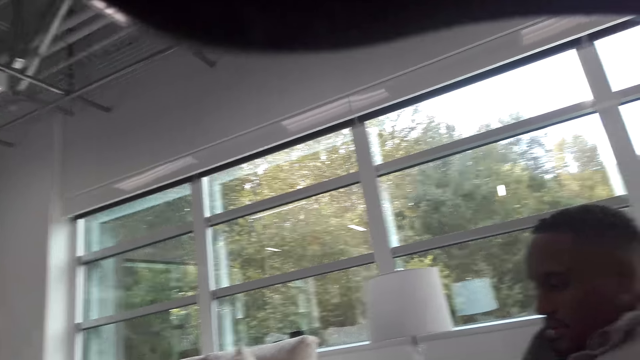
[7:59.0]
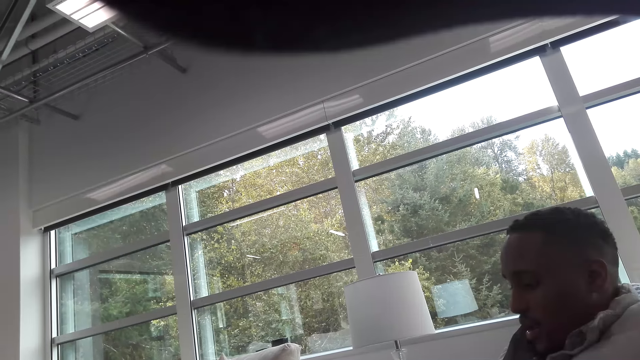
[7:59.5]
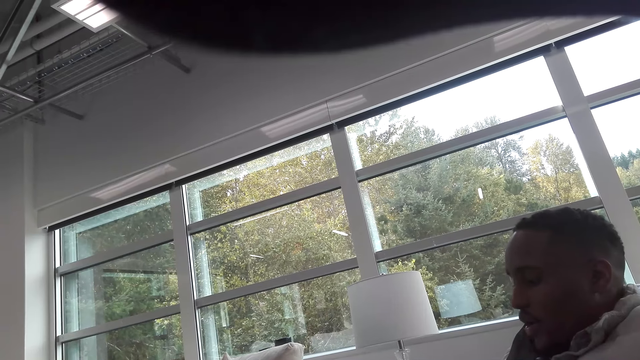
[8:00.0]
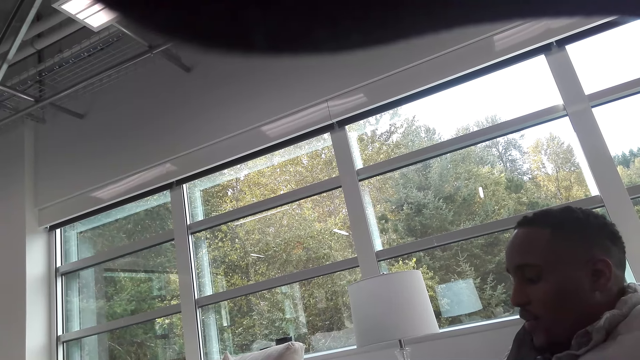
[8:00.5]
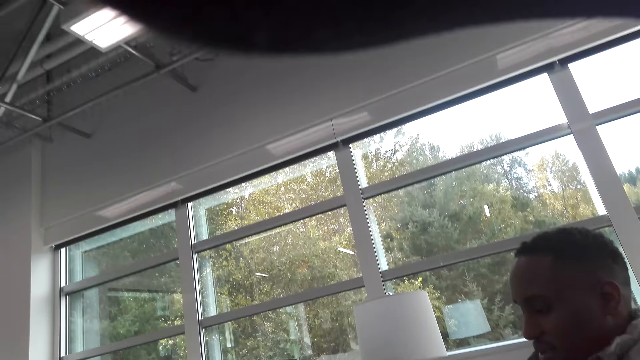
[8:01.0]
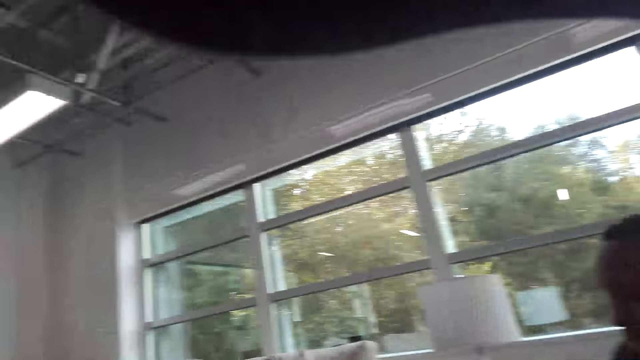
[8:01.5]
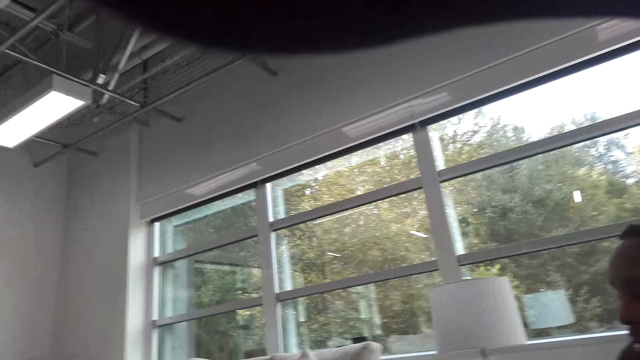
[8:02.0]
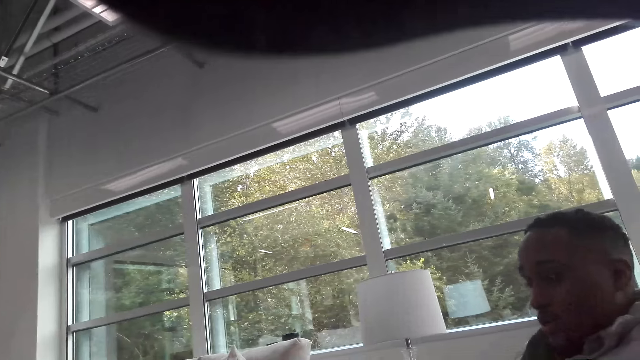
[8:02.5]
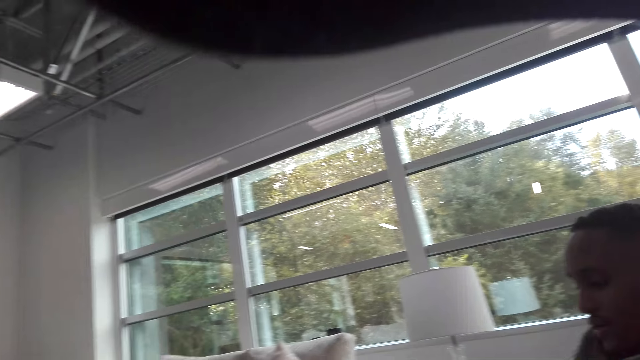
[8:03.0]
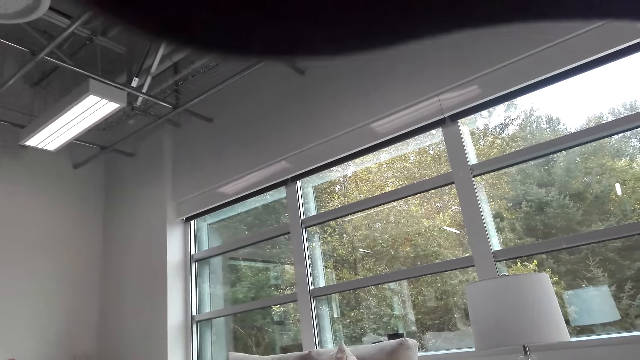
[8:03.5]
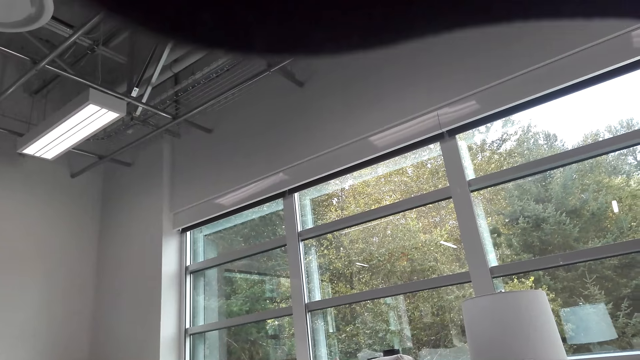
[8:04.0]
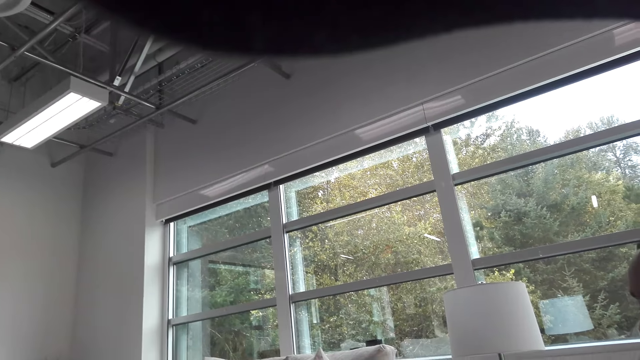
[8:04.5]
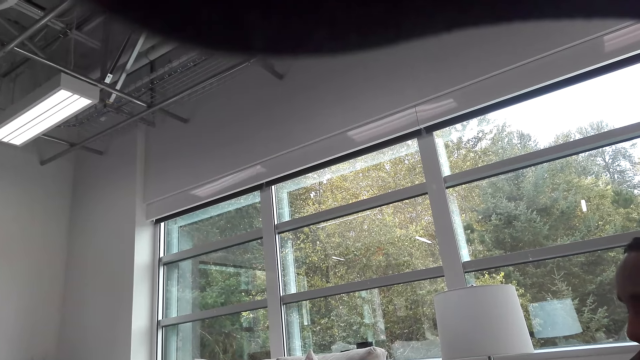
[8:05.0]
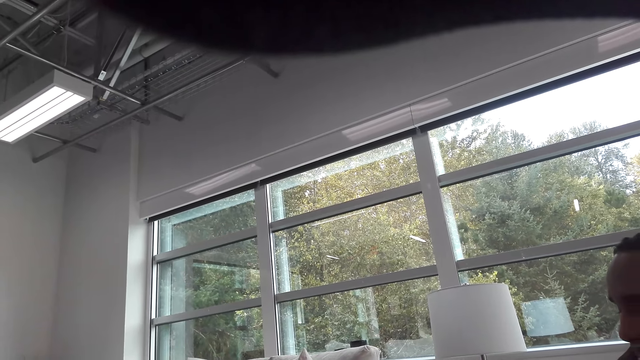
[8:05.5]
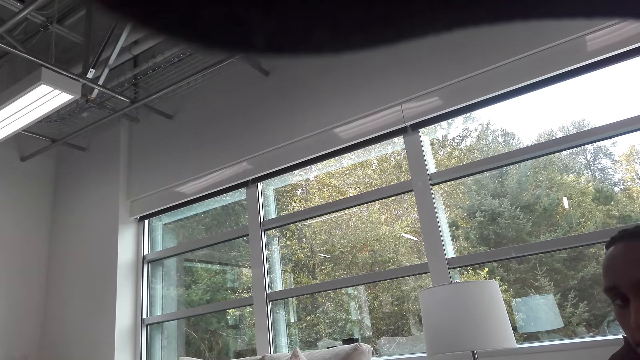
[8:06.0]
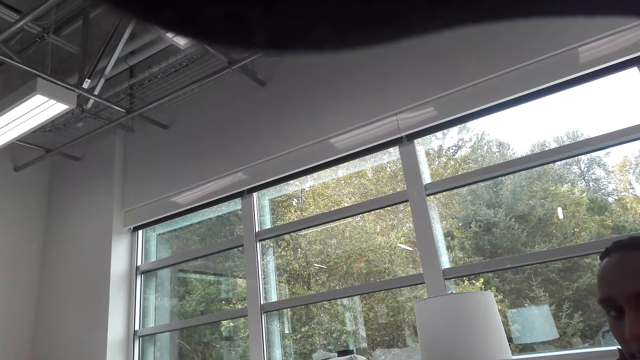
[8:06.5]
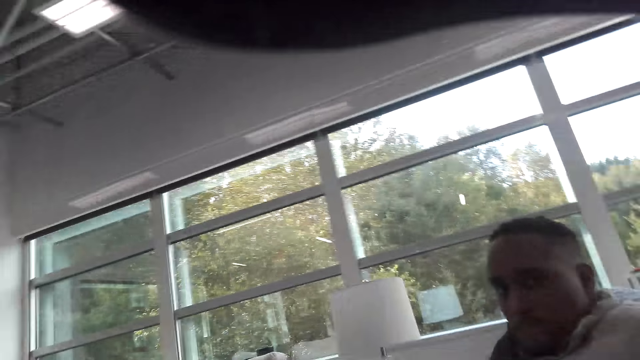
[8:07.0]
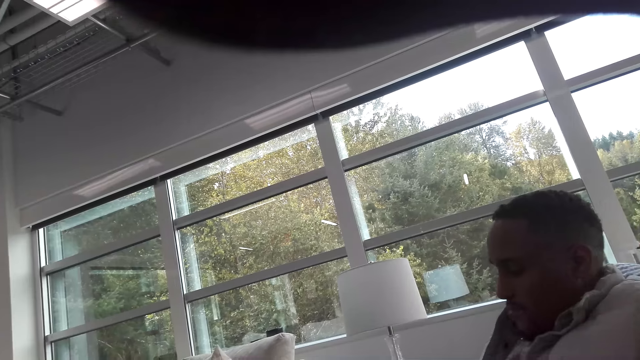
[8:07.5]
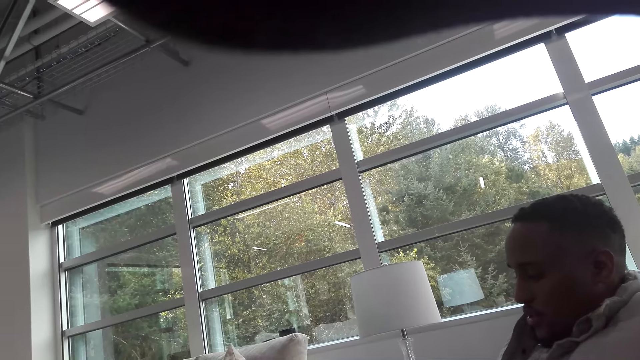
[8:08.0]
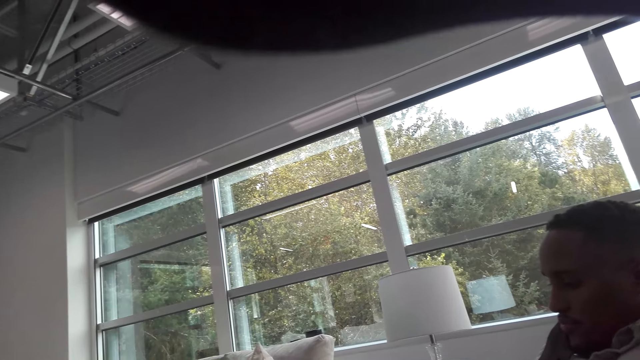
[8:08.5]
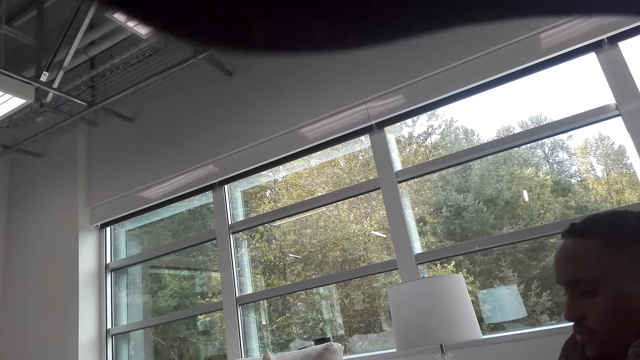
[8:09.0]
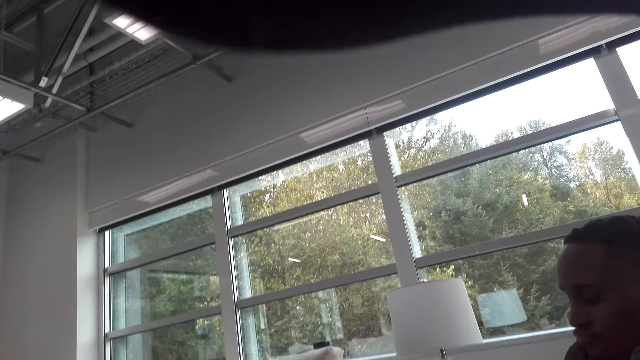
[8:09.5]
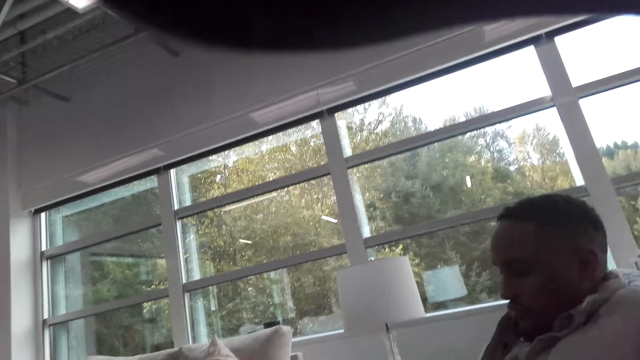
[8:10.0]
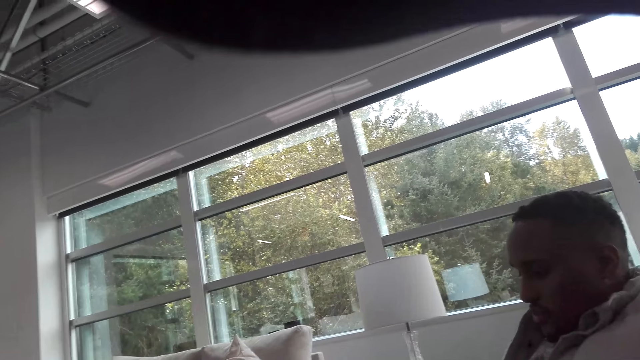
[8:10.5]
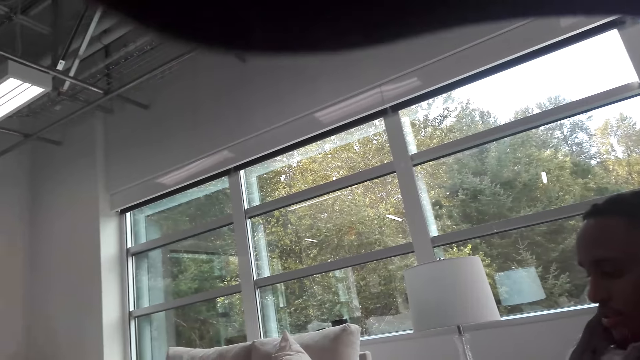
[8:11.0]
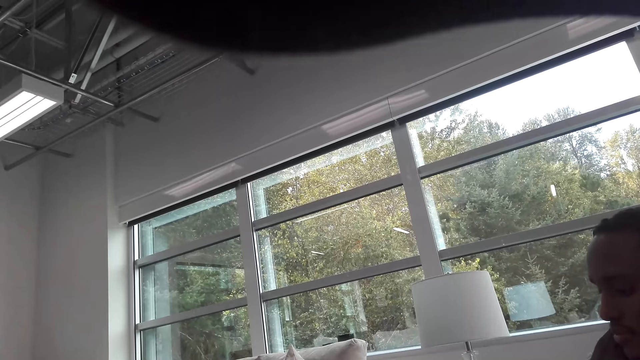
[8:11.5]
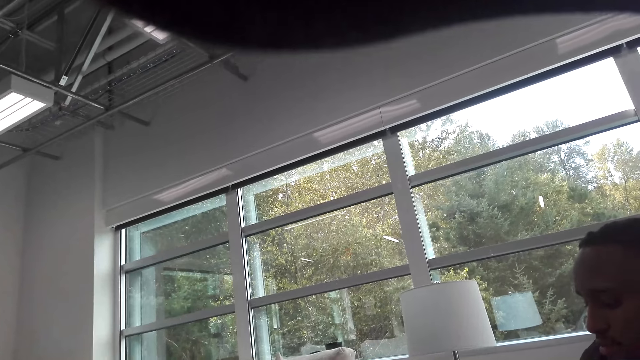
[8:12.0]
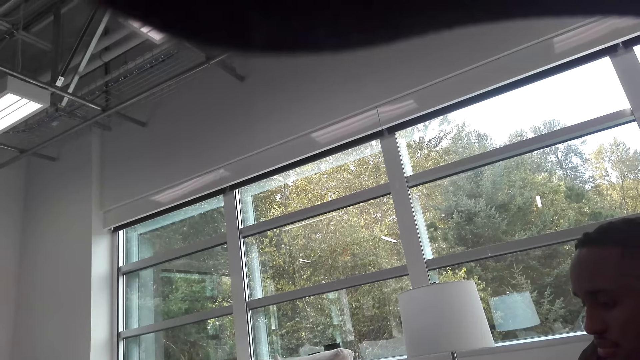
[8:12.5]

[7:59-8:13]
A man talks with the camera wearer. The camera wearer talks with the man. The man talks with the camera wearer.

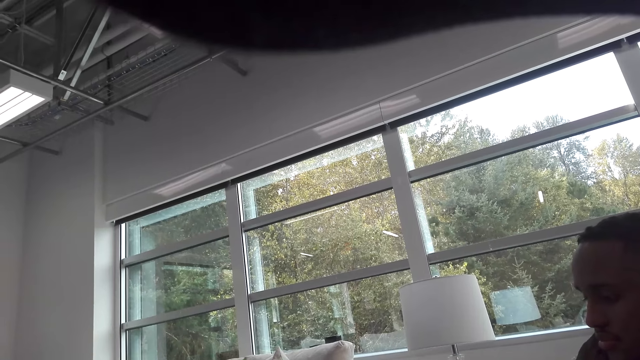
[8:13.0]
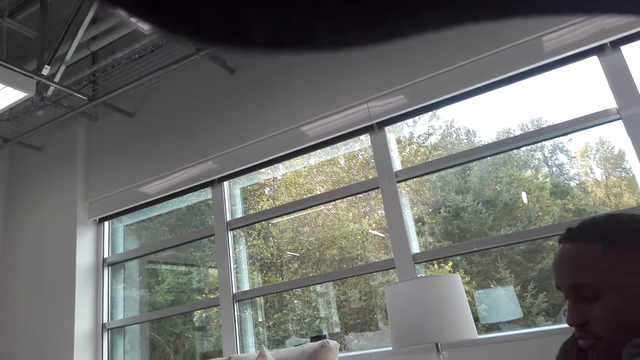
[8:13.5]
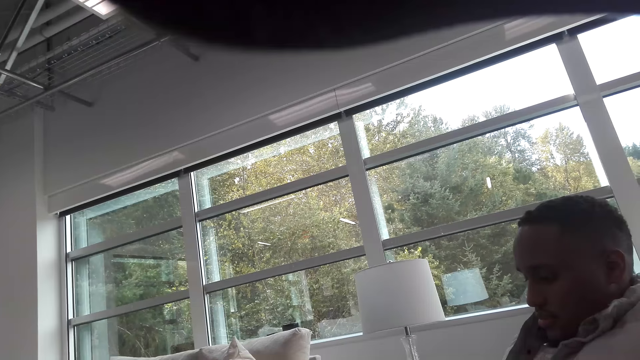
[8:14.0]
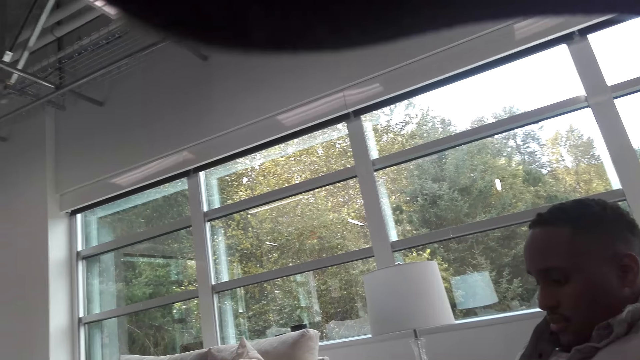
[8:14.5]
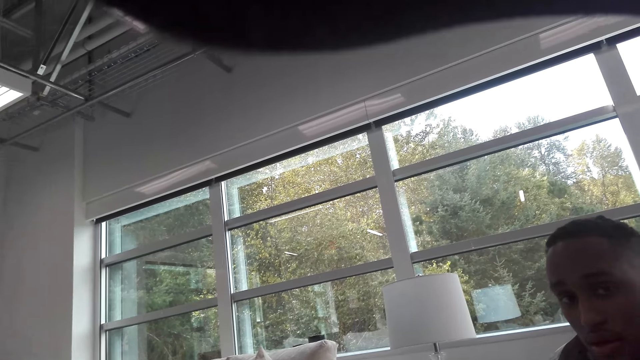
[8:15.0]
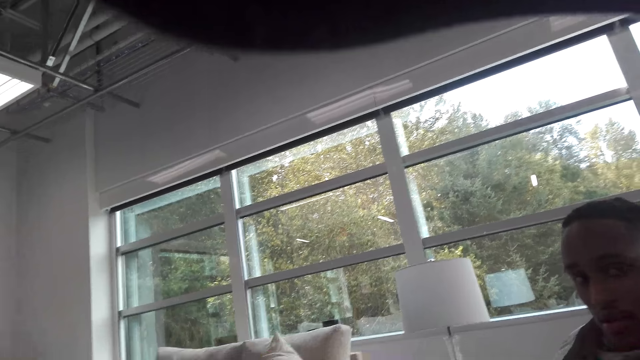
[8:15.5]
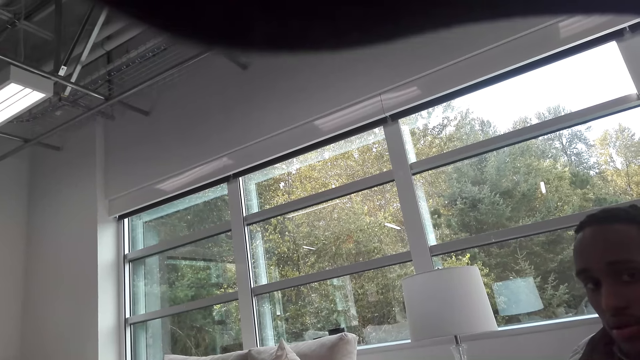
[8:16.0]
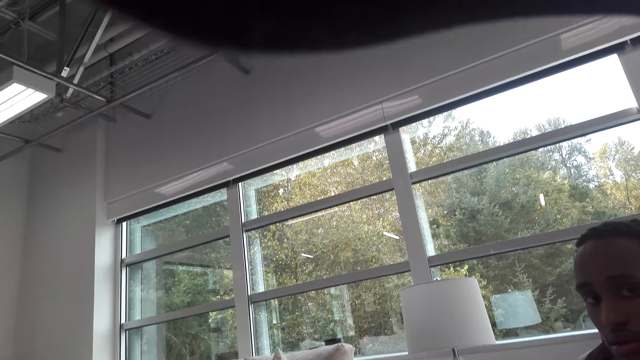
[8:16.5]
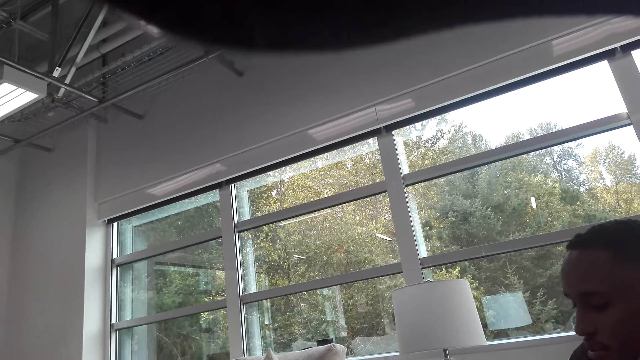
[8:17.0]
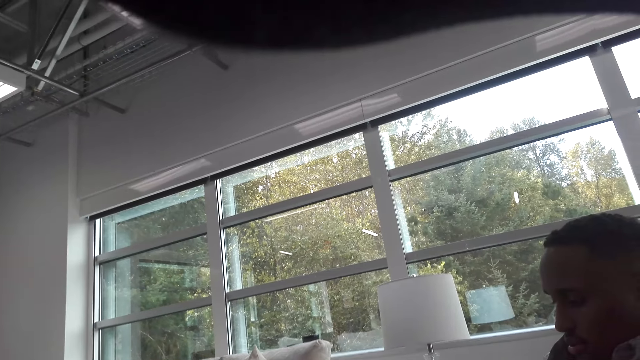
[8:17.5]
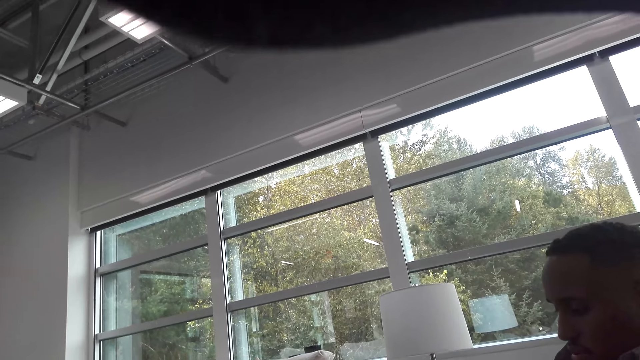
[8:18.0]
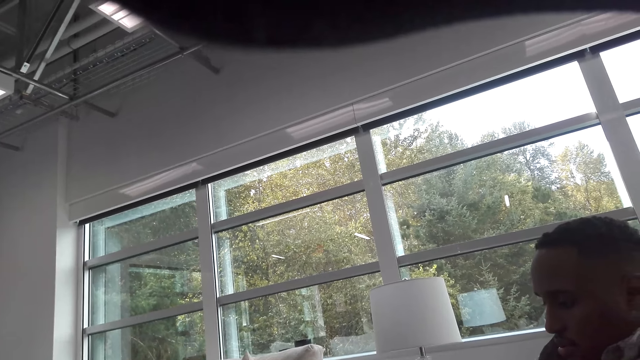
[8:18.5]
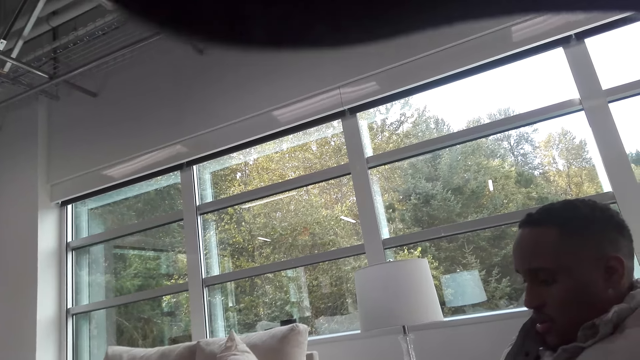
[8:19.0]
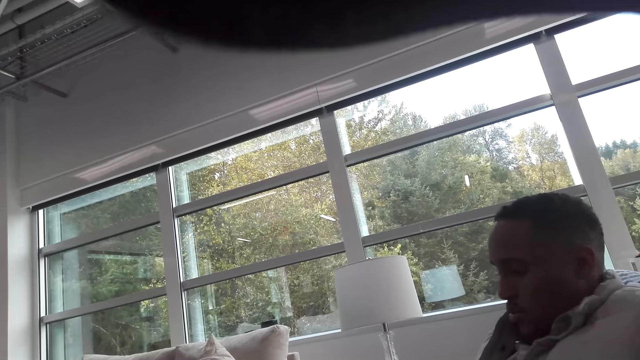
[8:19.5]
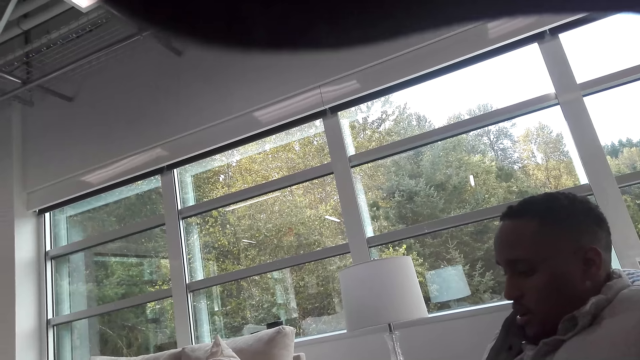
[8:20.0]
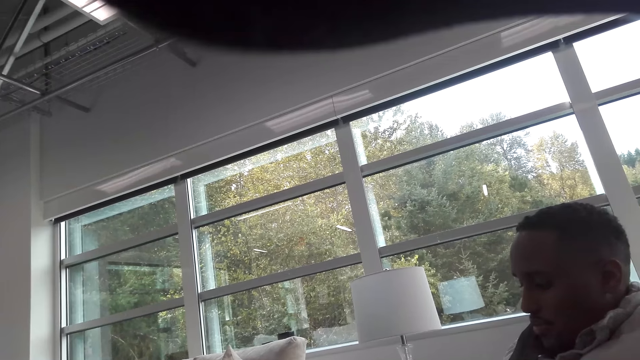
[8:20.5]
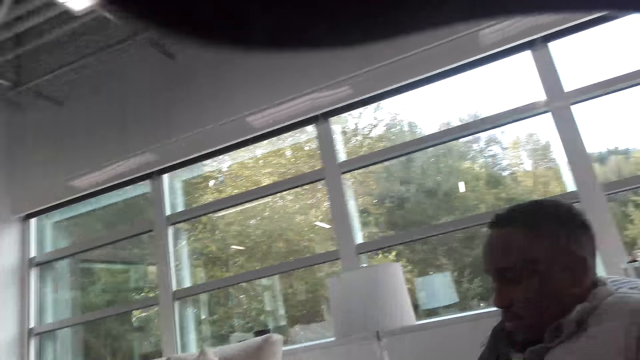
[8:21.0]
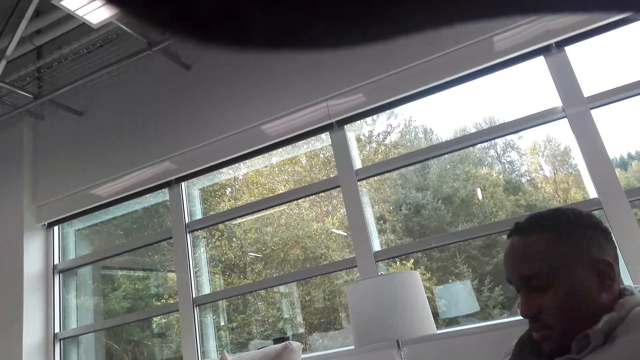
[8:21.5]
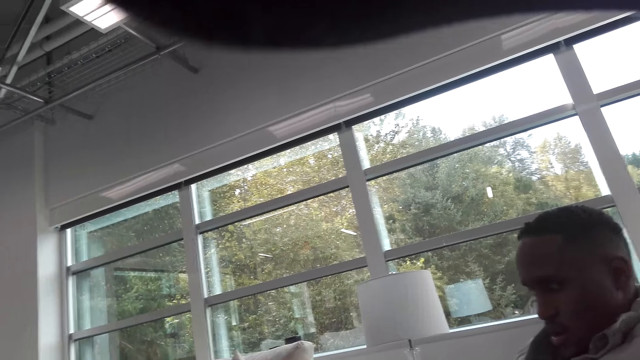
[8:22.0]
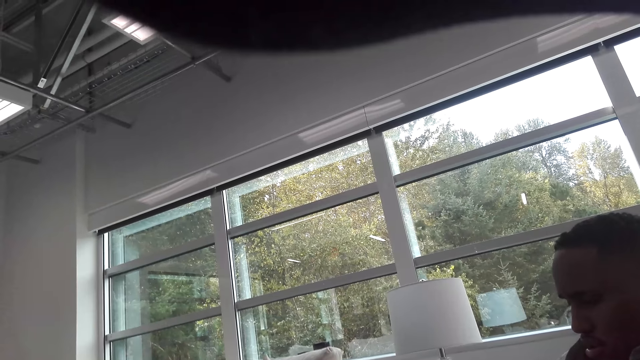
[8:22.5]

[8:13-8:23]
The camera wearer talks with a man.
